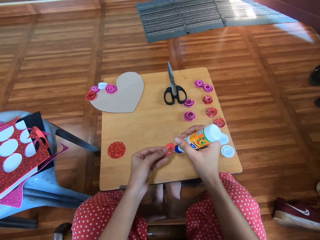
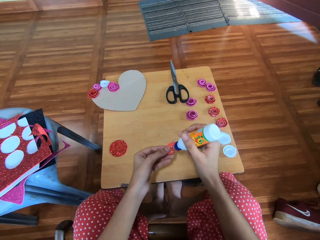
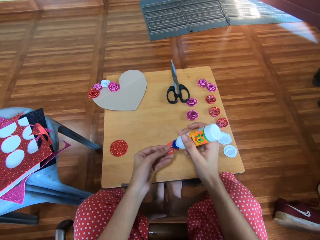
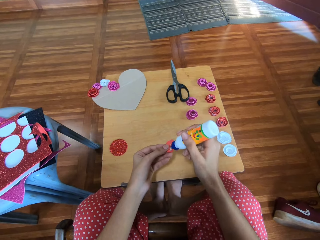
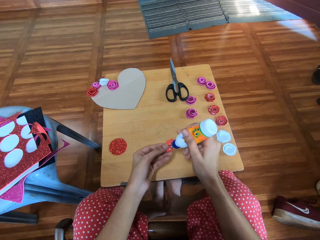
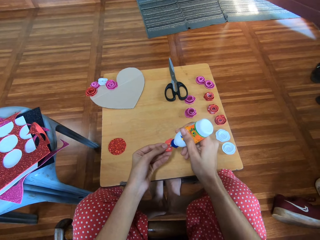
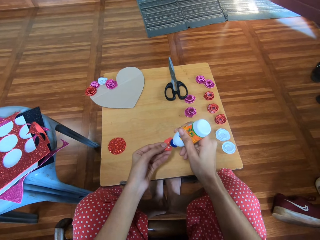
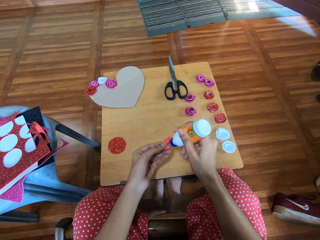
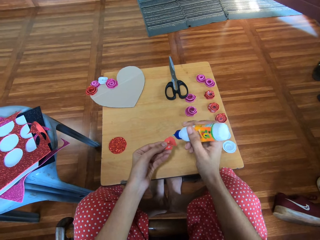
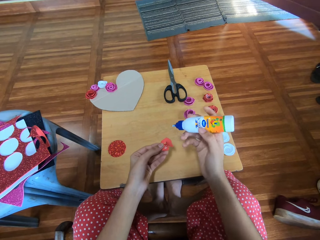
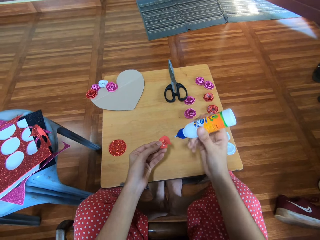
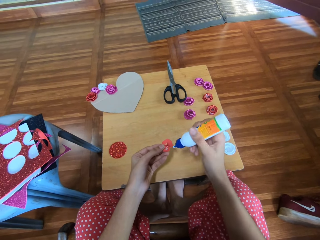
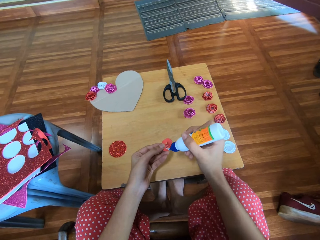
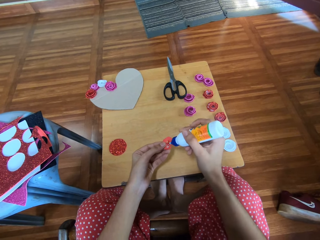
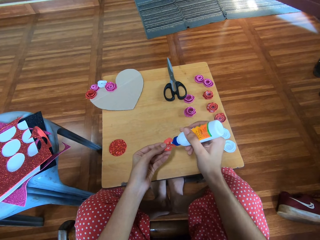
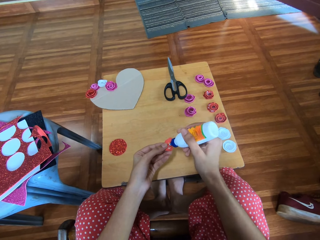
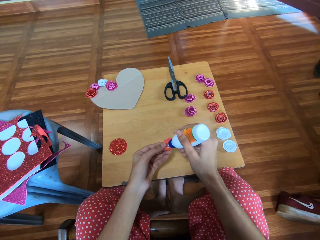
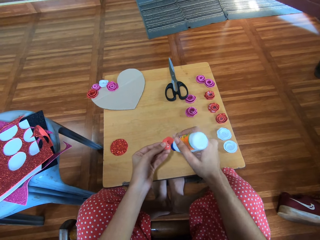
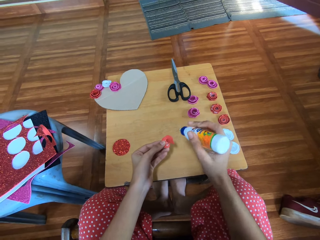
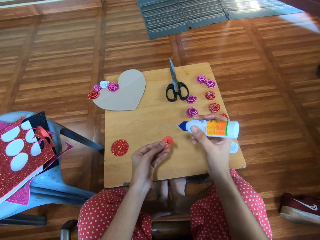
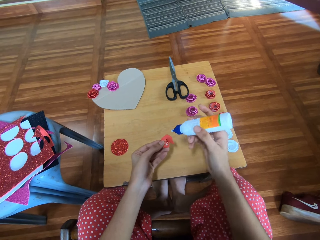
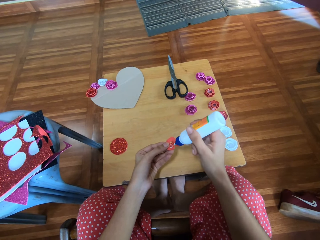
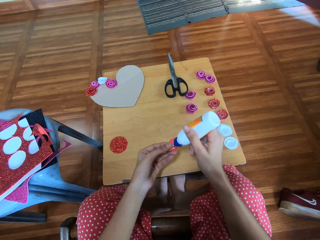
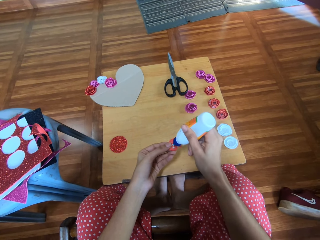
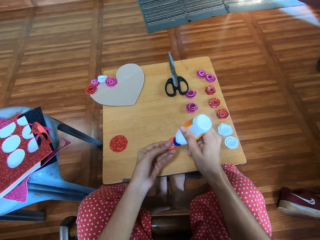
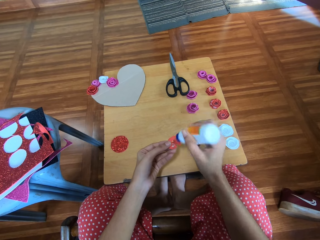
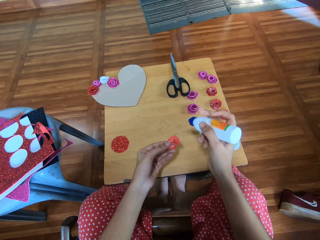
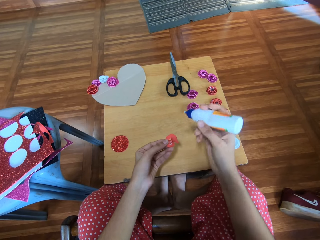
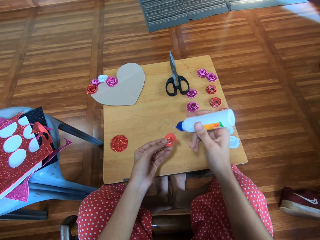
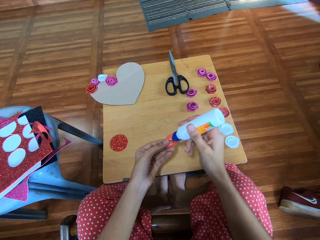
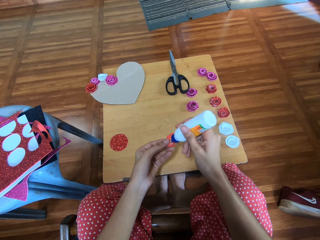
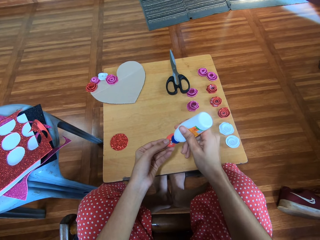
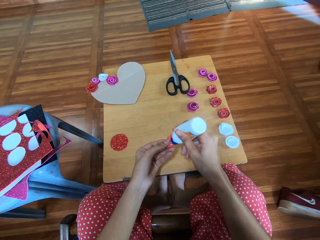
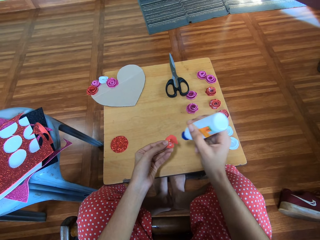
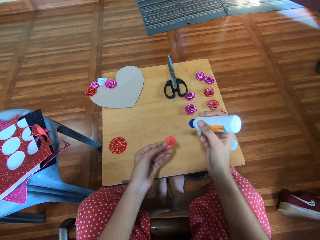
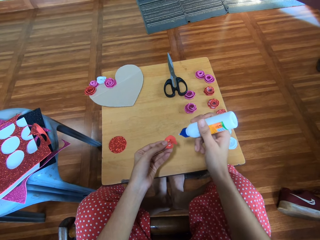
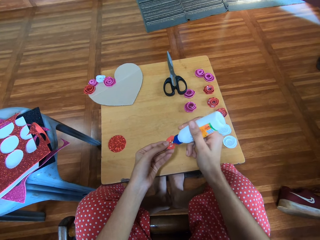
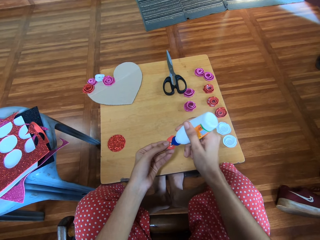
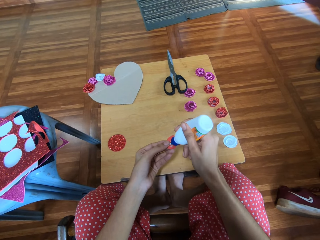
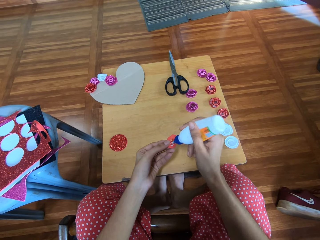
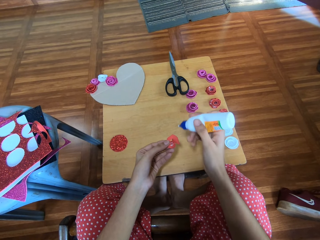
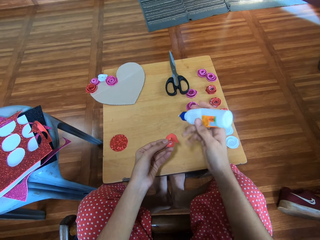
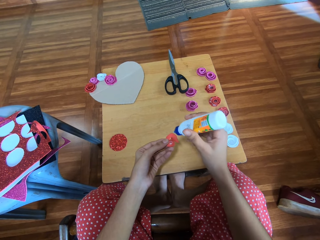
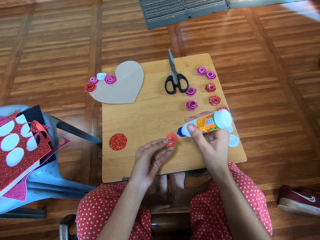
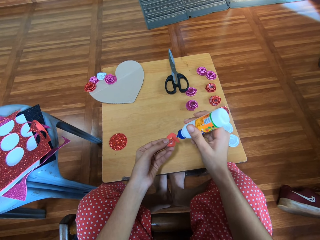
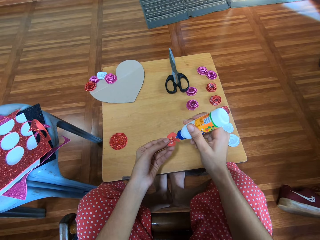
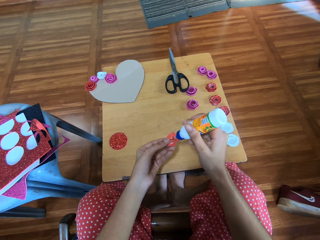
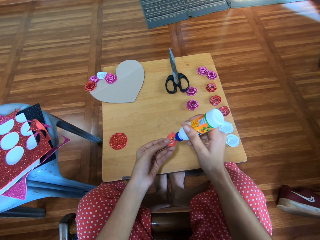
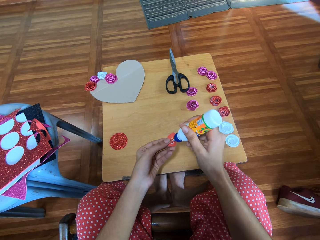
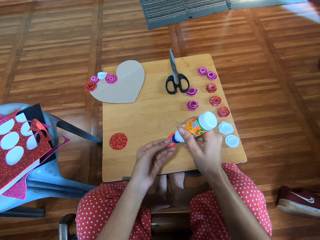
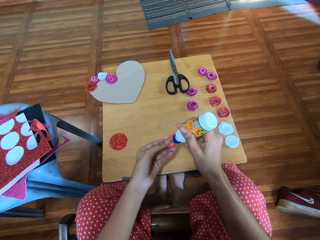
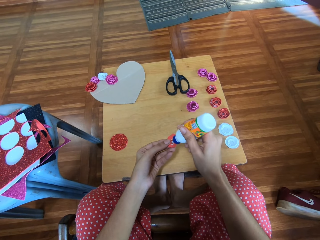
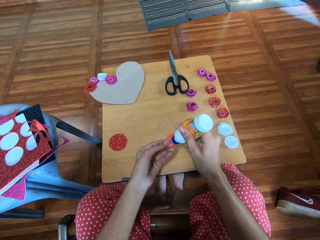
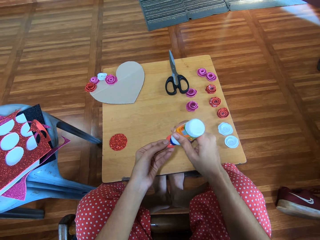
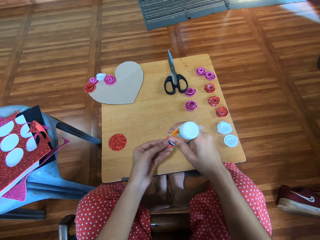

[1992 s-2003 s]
The camera wearer applies the glue from the glue container onto the cardboard flower in her left hand.

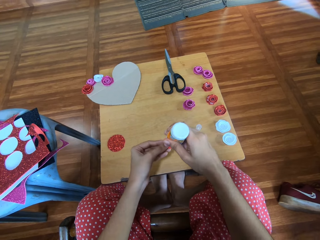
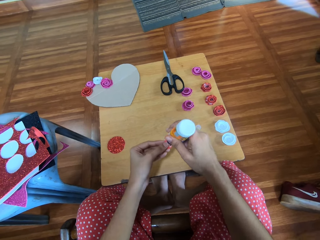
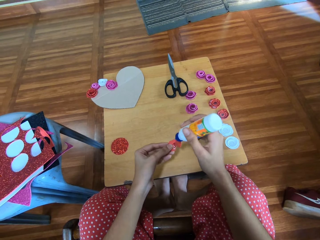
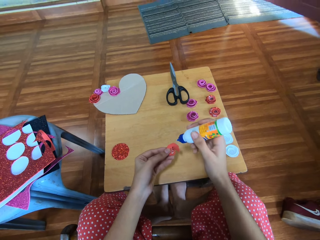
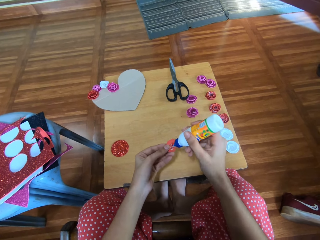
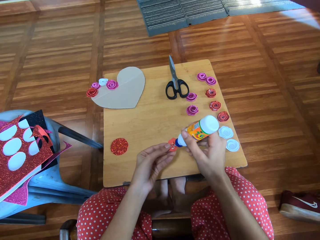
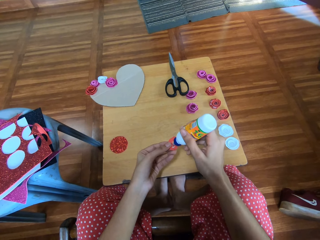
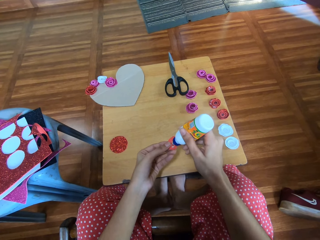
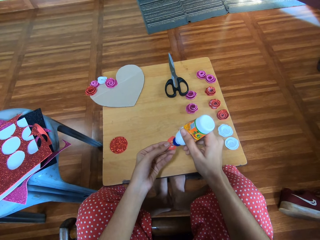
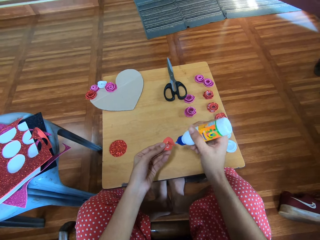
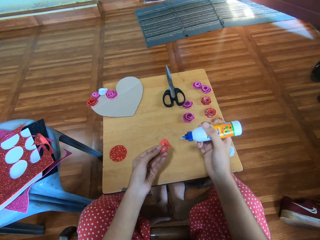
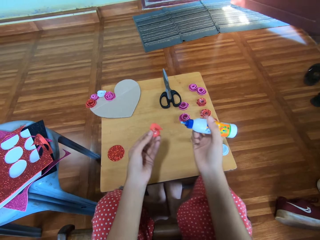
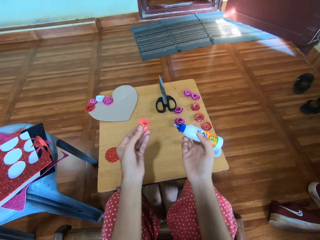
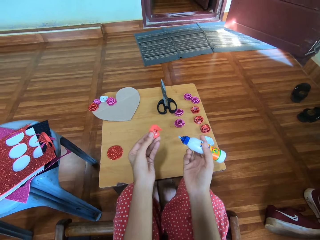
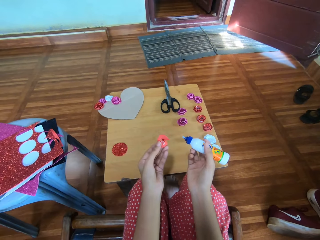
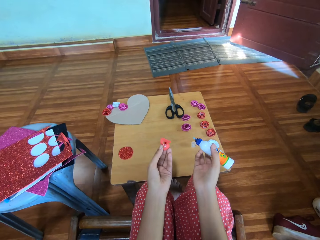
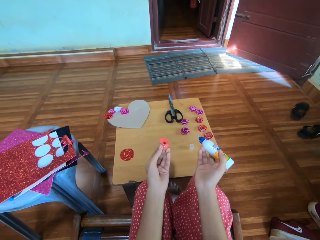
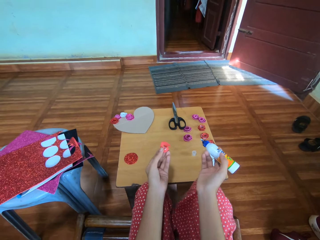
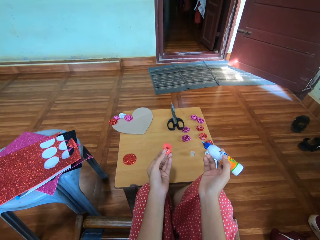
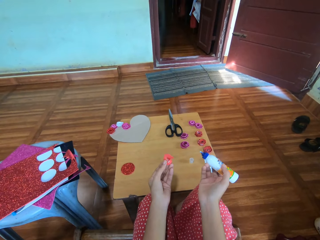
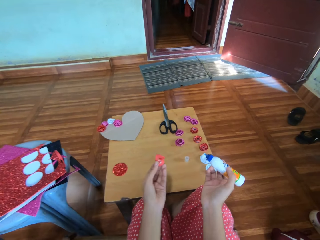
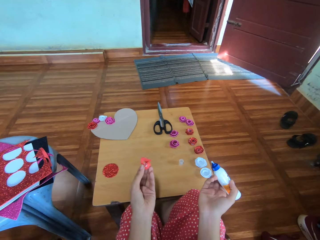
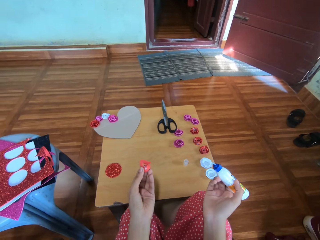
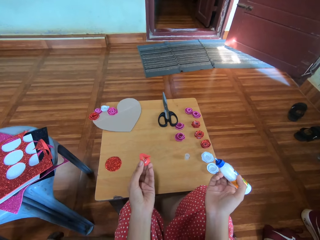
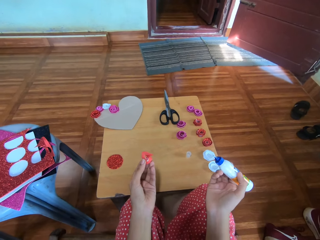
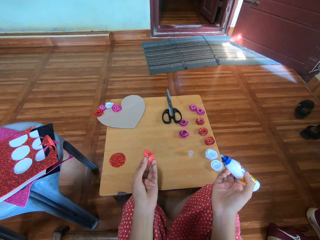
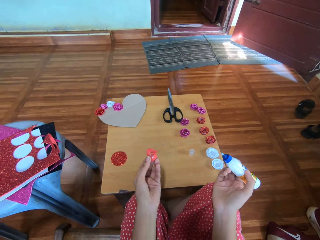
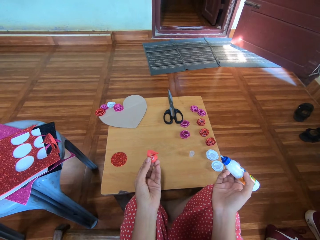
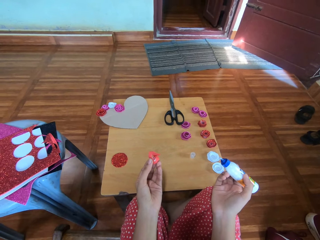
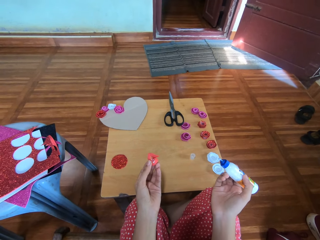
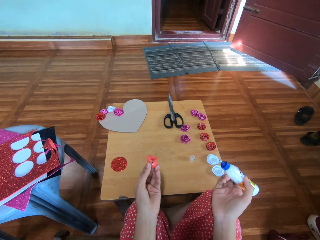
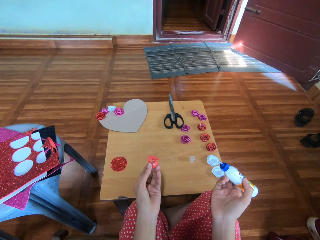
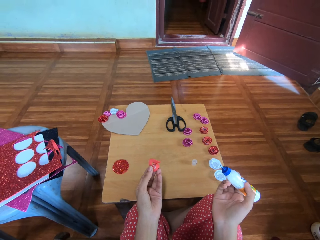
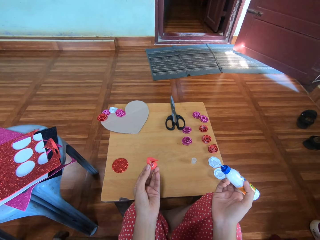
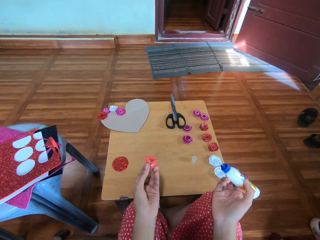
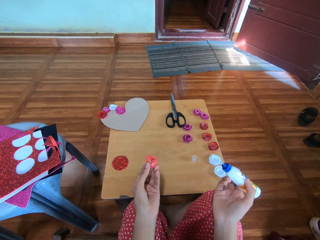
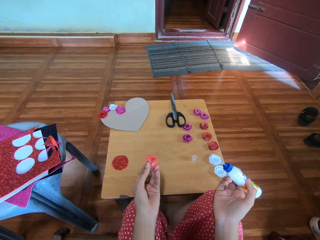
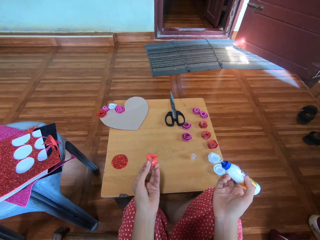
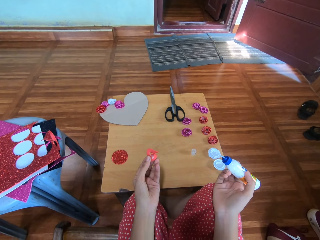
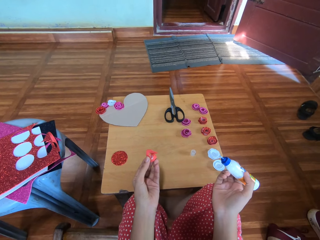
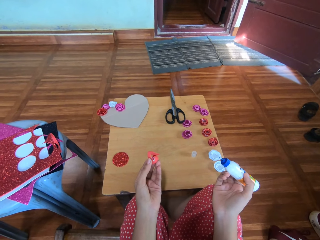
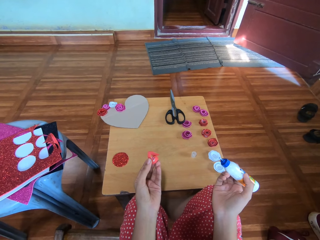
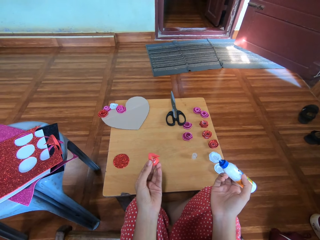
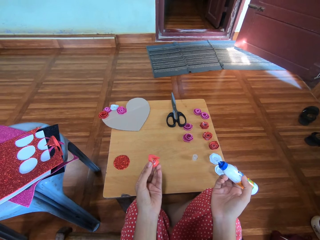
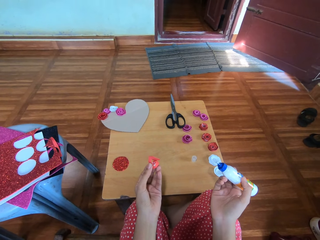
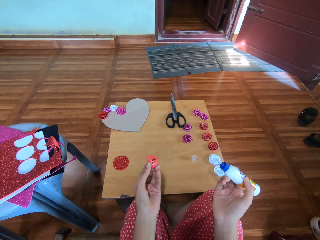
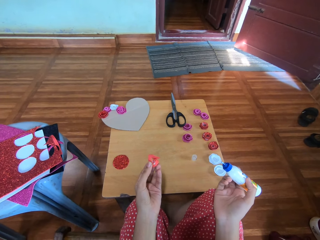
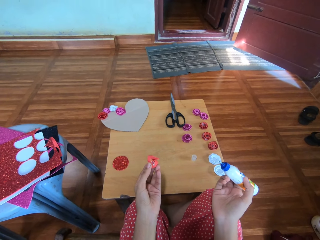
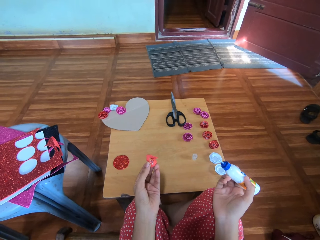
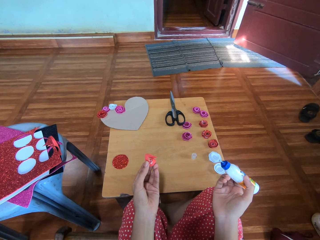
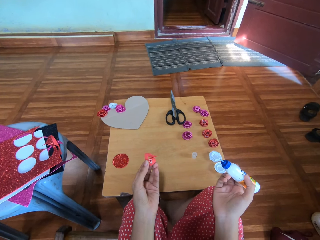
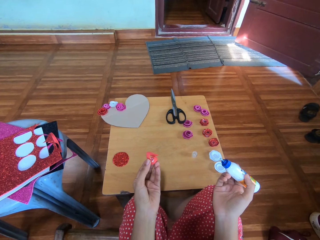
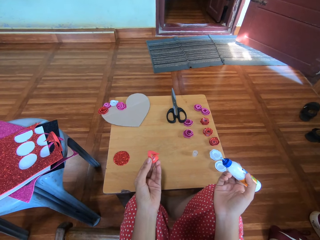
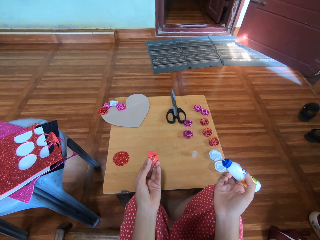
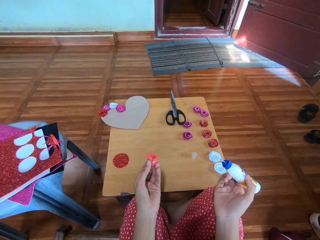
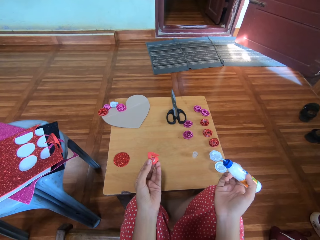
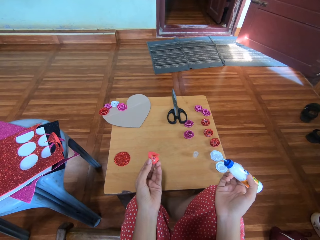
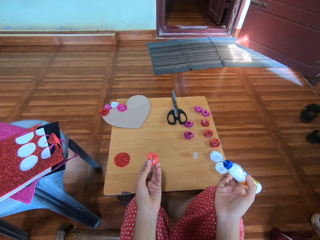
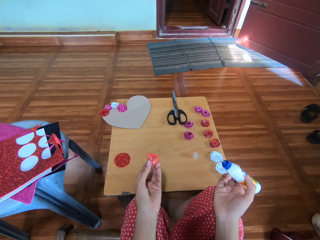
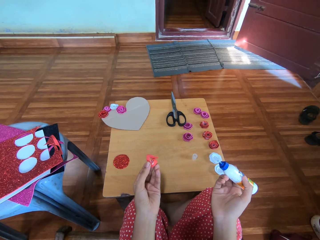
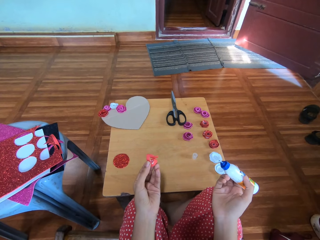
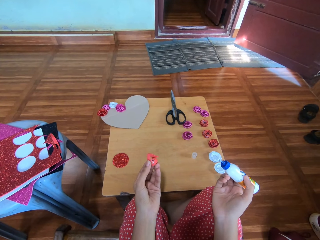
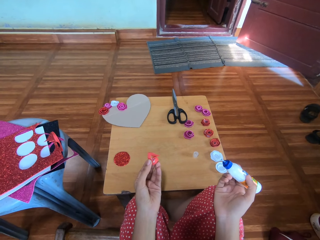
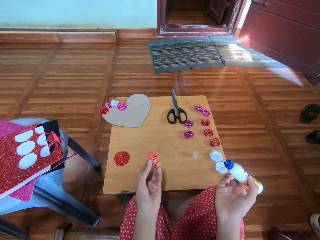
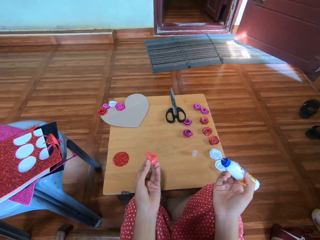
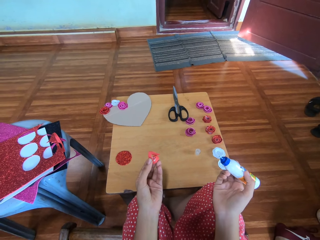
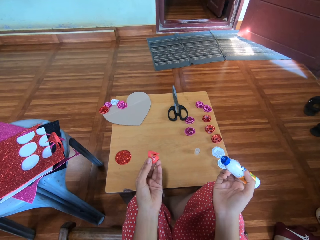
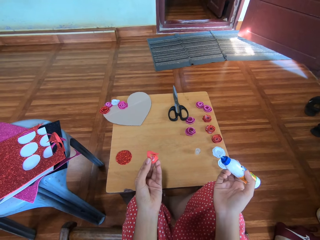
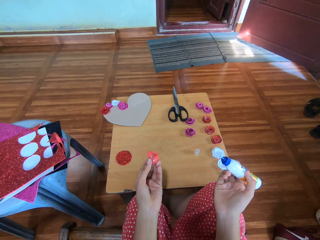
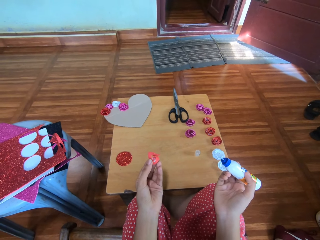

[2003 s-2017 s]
The camera wearer interacts with a man. They hold glue. They hold the folded flash bright shining card paper.
